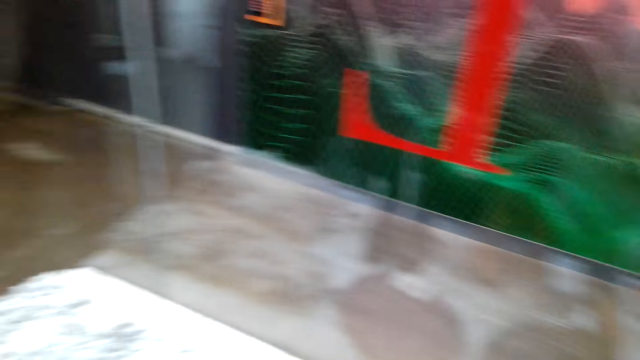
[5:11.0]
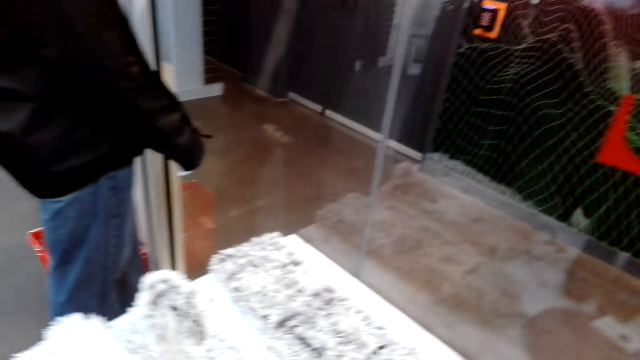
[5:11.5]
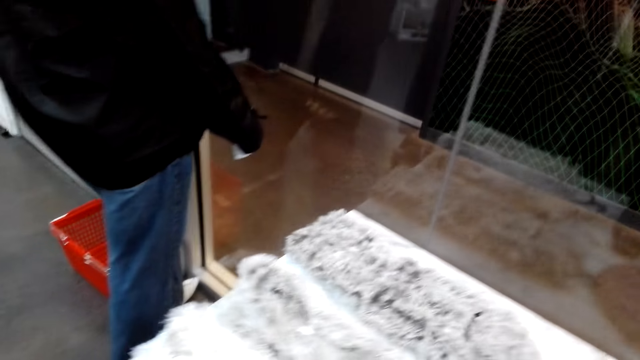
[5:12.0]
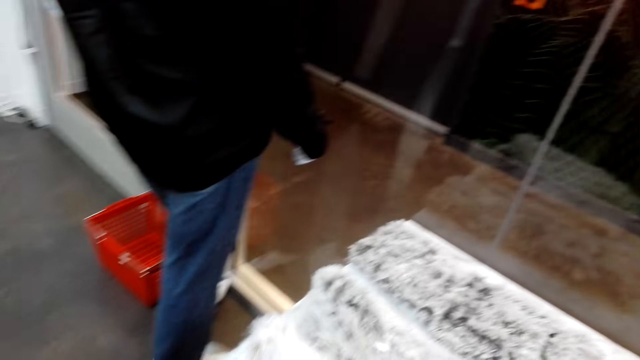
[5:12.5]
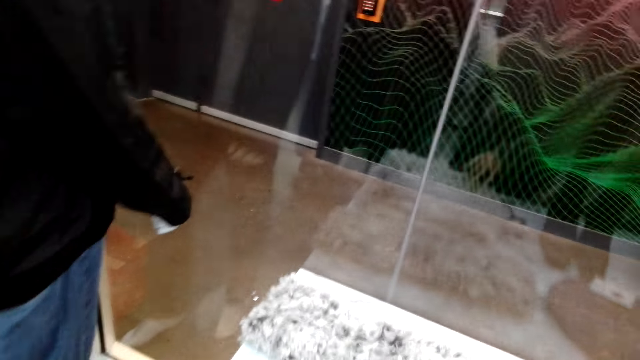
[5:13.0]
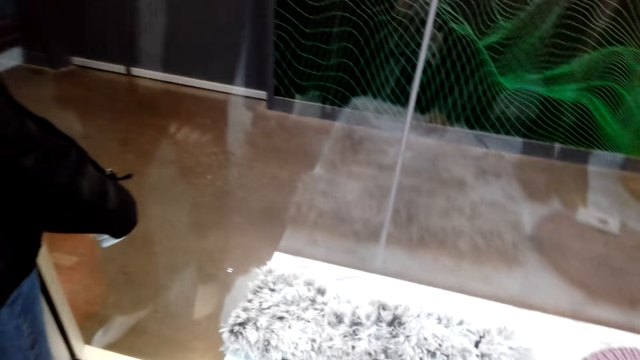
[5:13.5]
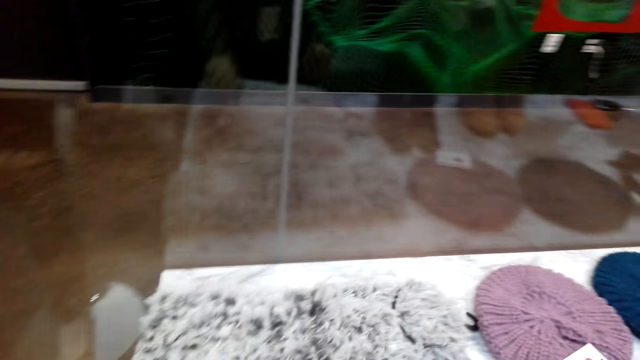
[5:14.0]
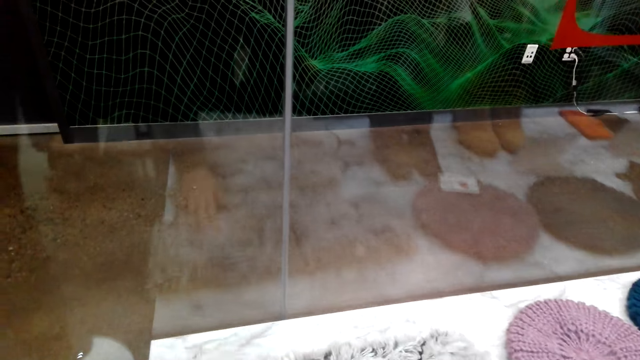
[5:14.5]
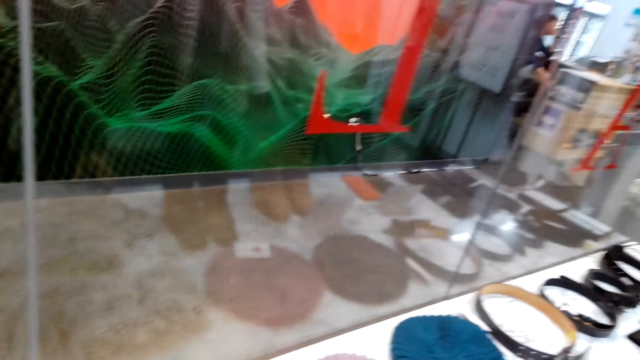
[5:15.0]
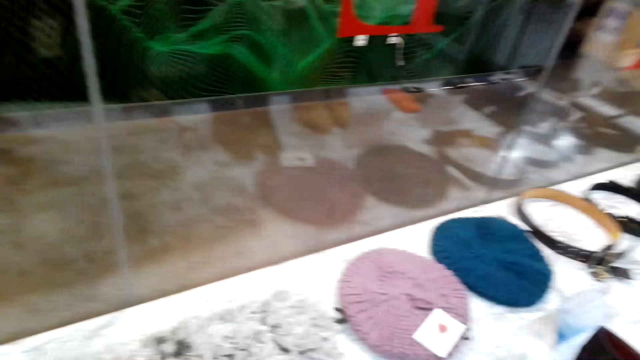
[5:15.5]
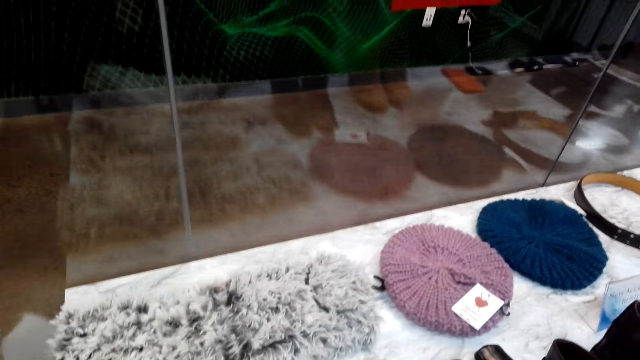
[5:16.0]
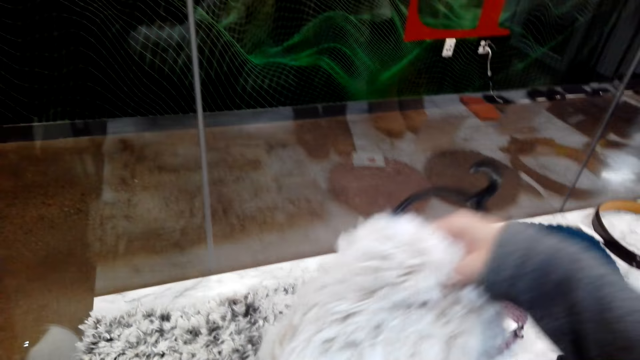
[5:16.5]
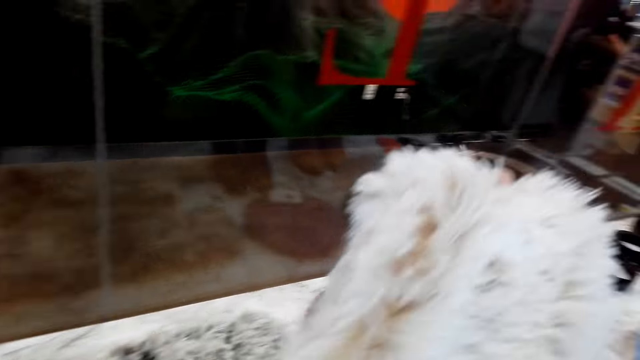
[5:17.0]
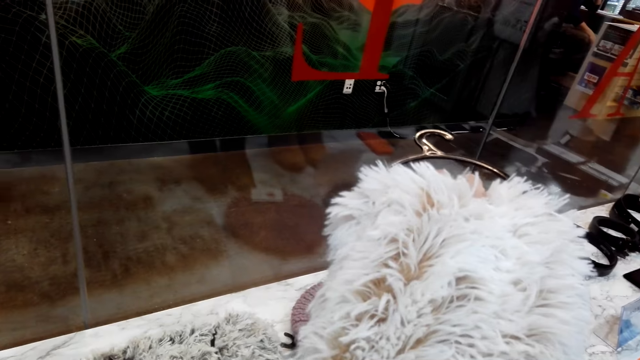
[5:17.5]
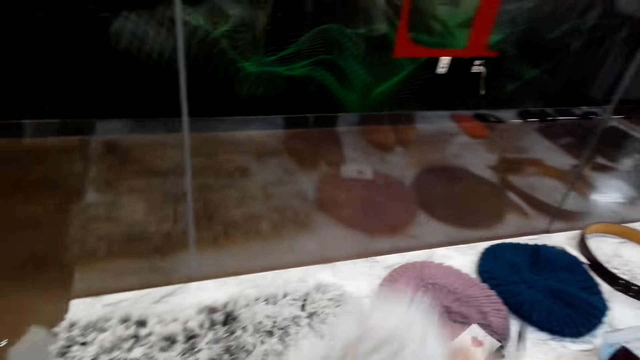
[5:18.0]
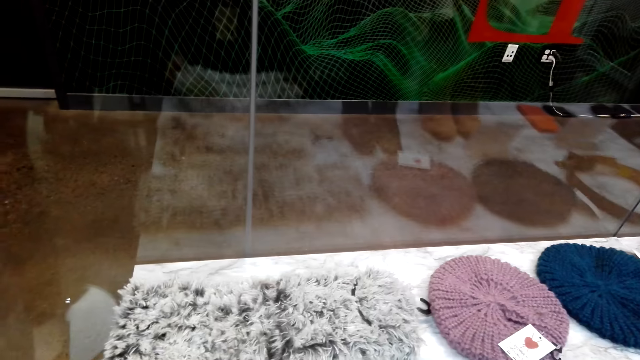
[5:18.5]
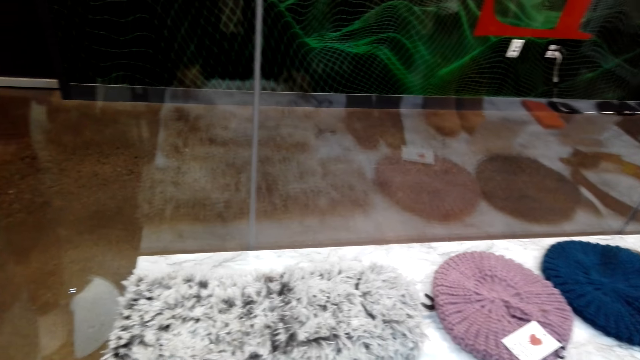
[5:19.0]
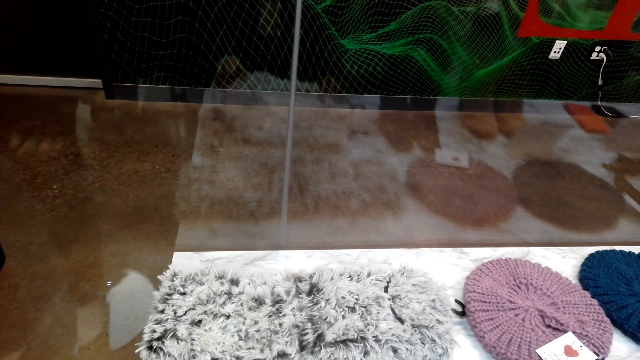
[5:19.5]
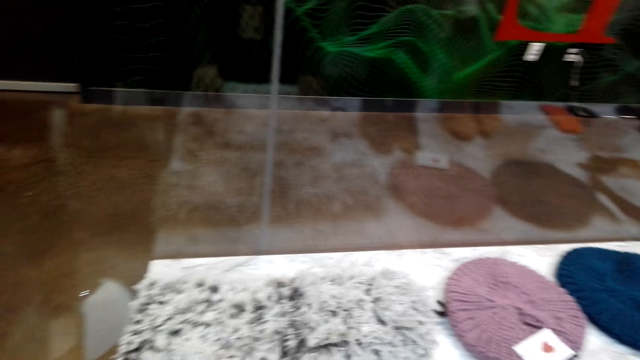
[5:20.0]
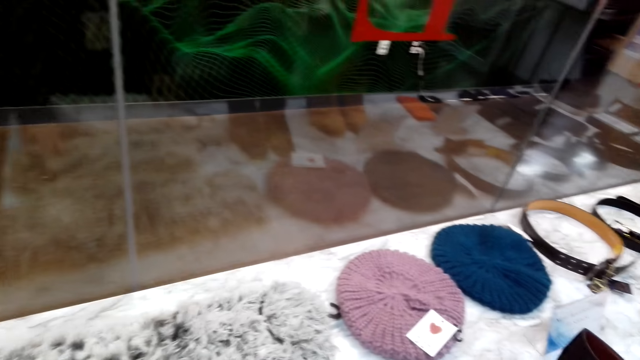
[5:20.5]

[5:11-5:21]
The camera wearer places the marvin hat on the counter. They move around. They touch the fur mat on the counter. They pick the fur mat from the counter. They place the fur mat on the counter.

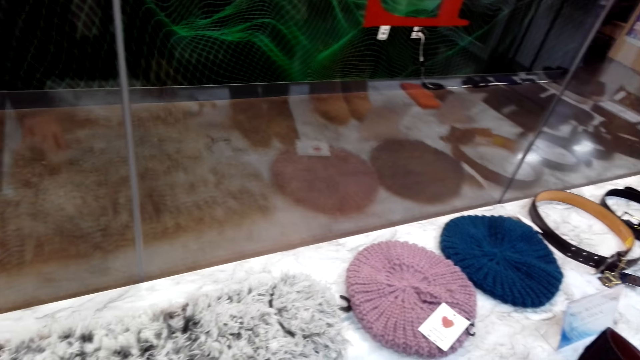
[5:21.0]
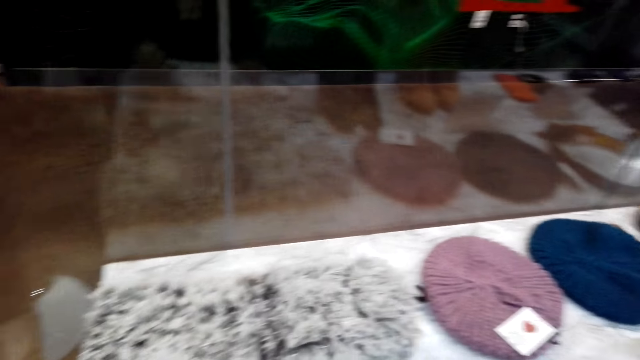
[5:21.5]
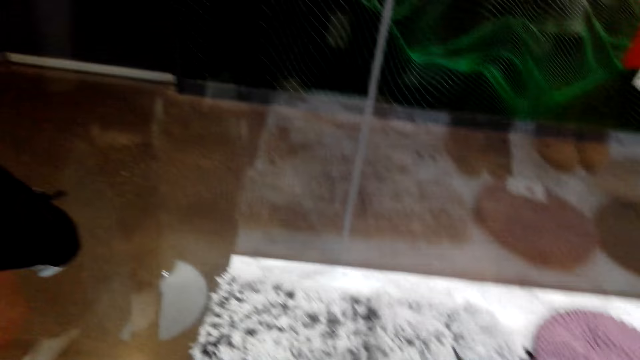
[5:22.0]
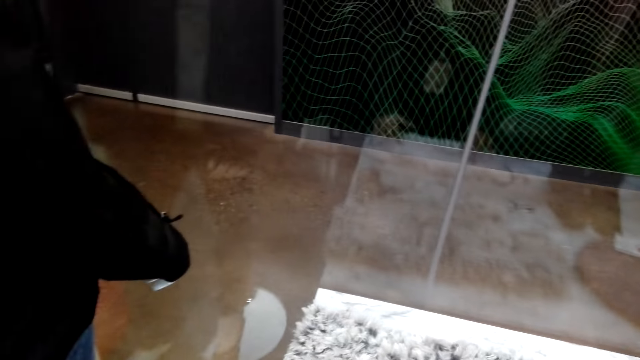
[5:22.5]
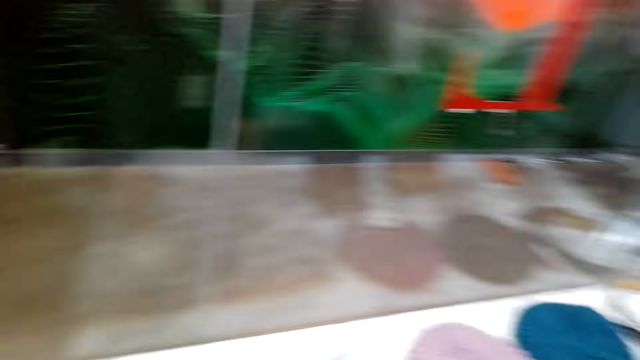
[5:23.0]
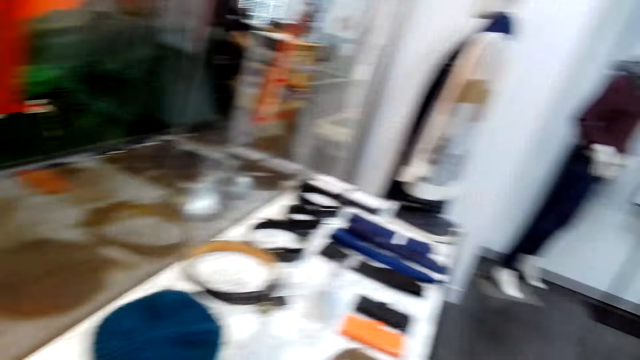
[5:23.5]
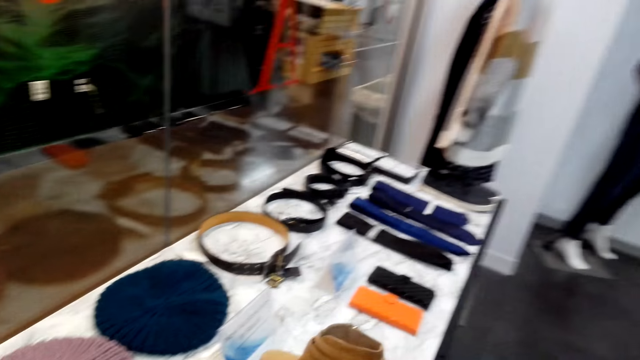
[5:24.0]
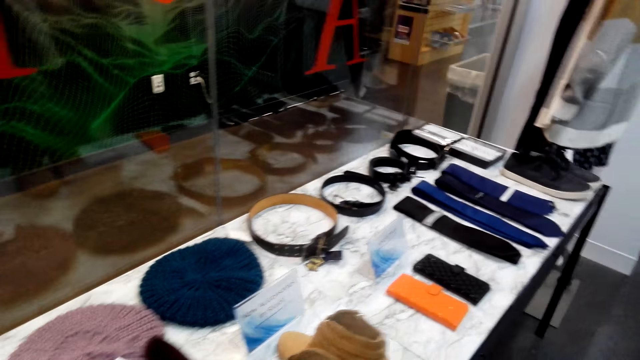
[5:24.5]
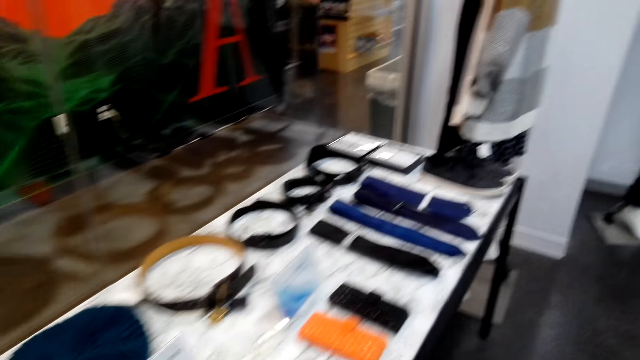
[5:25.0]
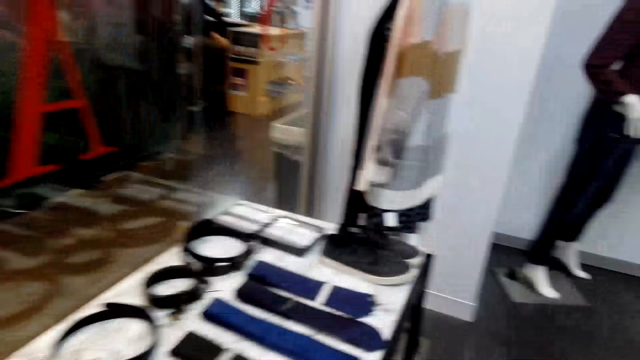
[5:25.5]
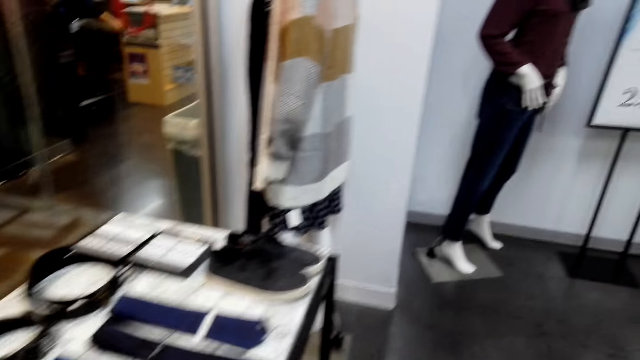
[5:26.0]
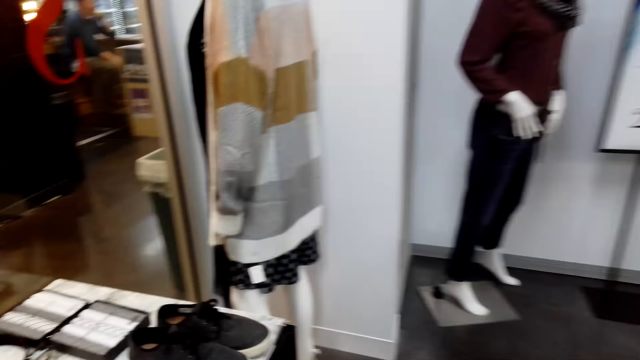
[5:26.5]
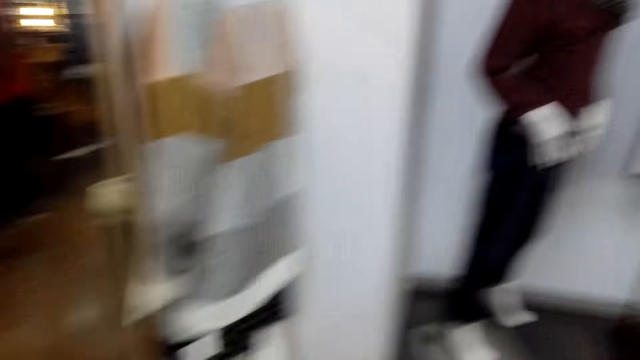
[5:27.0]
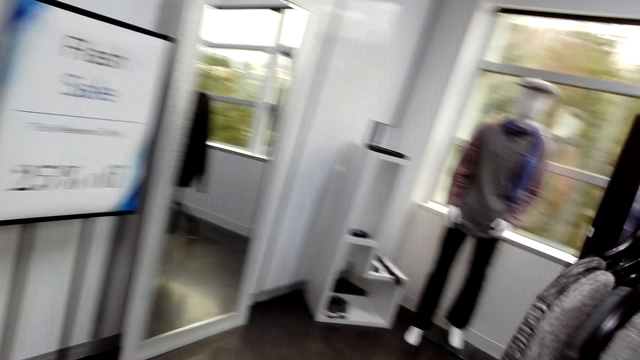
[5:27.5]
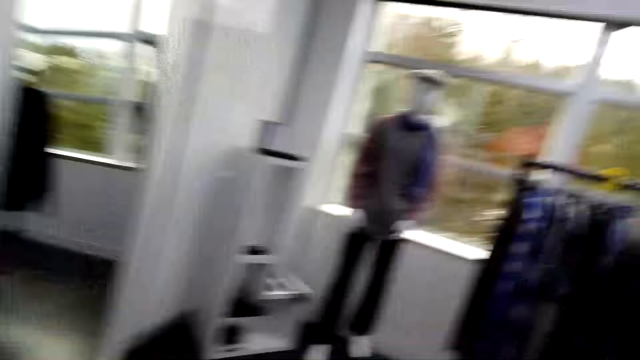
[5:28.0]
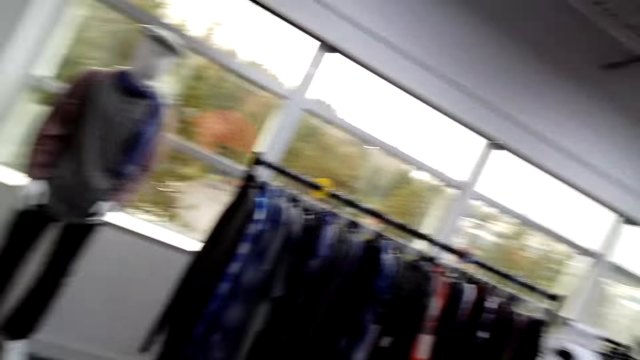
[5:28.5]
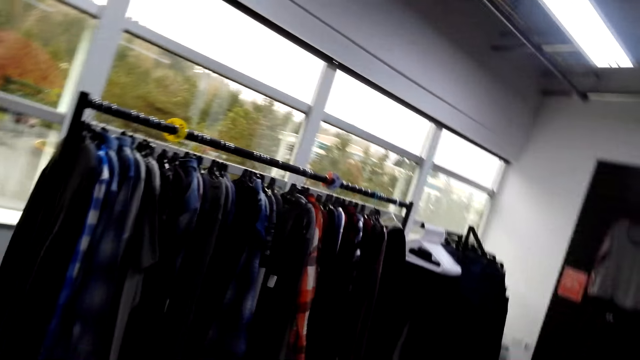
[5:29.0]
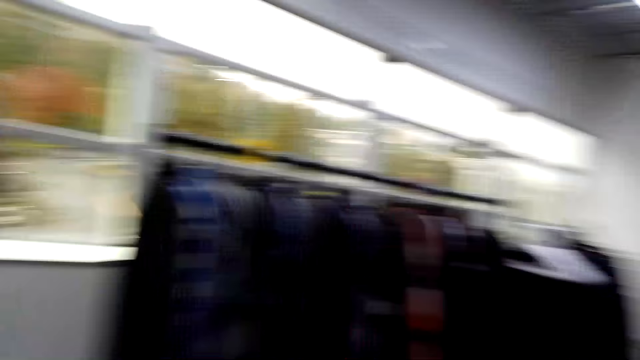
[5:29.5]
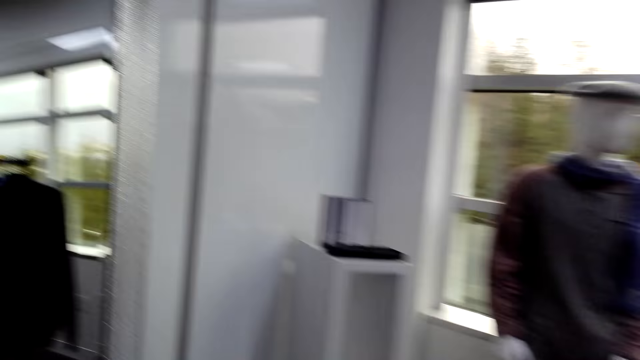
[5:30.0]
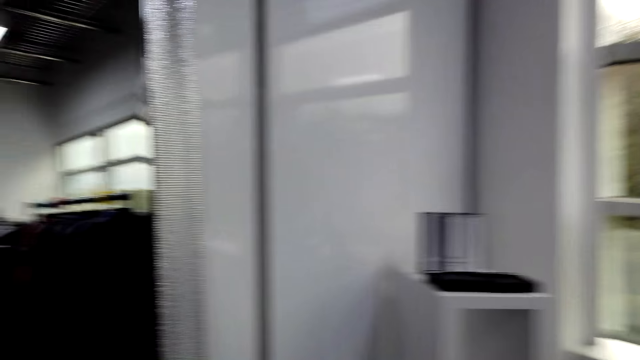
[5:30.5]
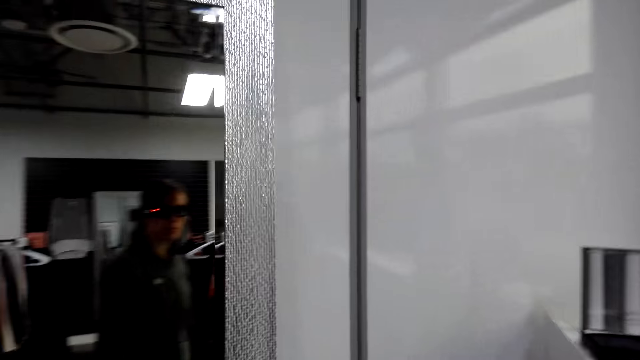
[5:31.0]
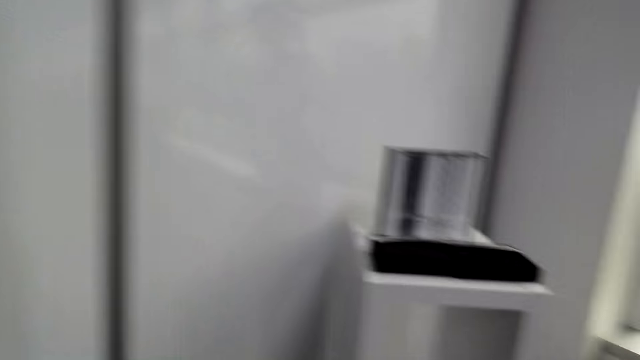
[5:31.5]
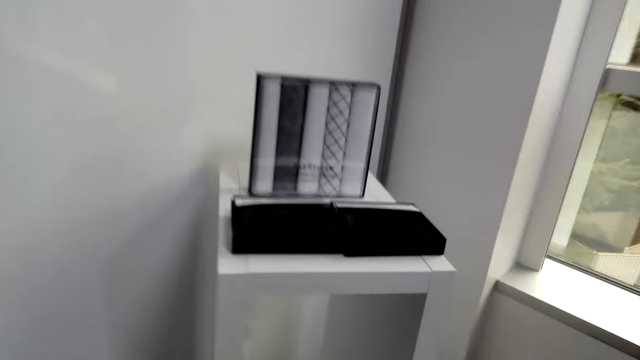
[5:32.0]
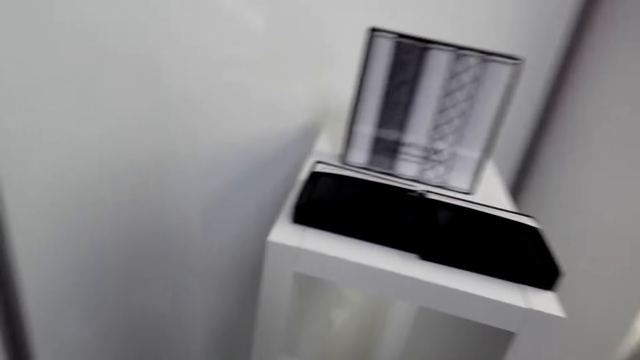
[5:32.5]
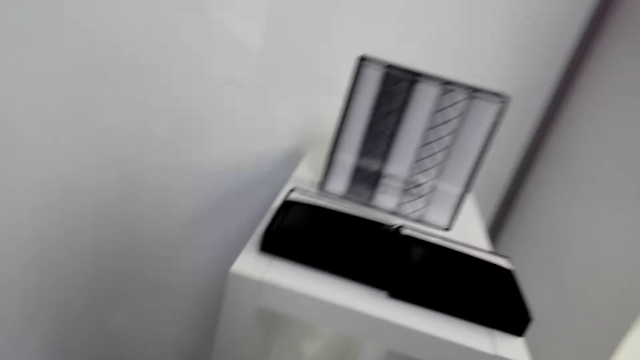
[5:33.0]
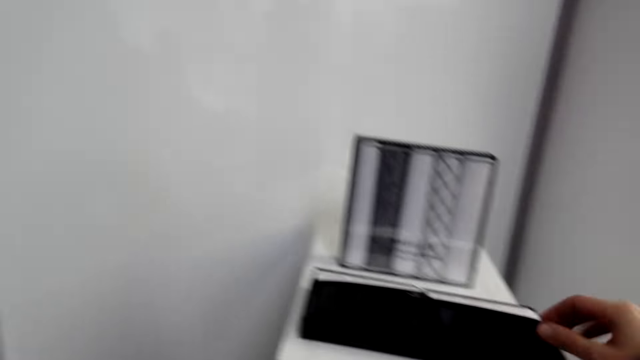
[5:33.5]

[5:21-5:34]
The camera wearer looks around. They turn around the counter. They walk towards the other side of the supermarket.
